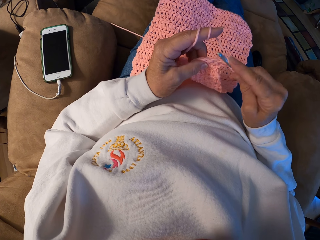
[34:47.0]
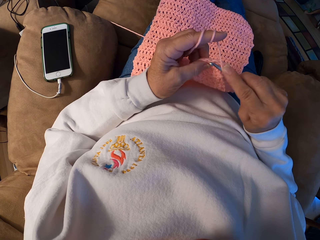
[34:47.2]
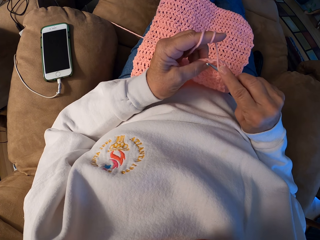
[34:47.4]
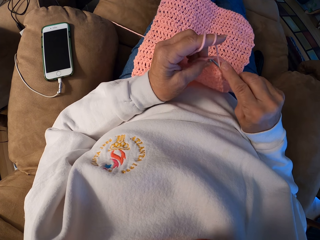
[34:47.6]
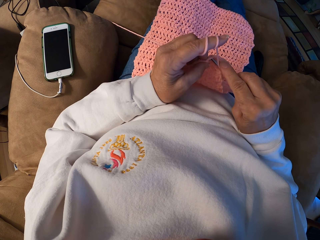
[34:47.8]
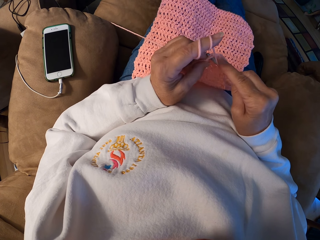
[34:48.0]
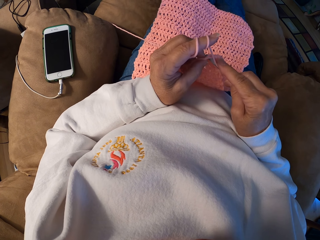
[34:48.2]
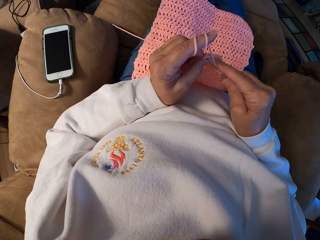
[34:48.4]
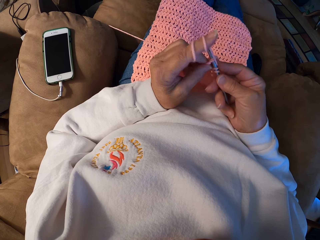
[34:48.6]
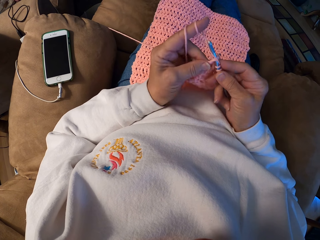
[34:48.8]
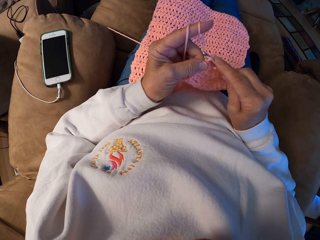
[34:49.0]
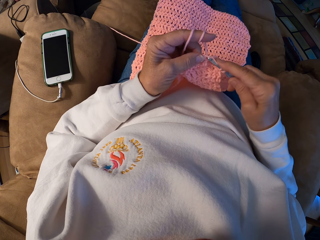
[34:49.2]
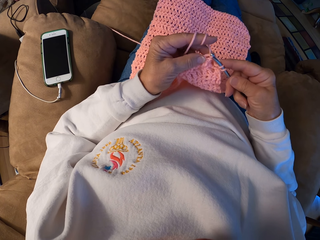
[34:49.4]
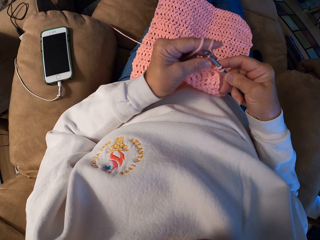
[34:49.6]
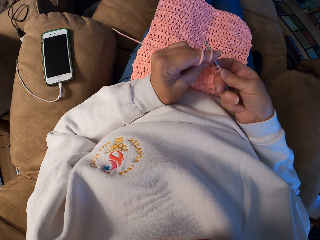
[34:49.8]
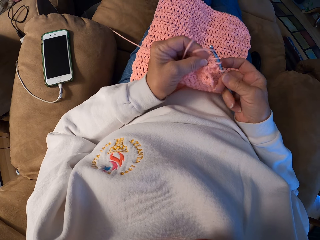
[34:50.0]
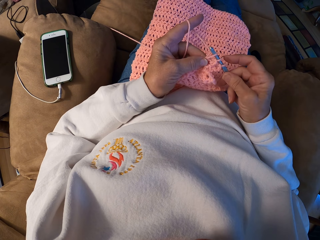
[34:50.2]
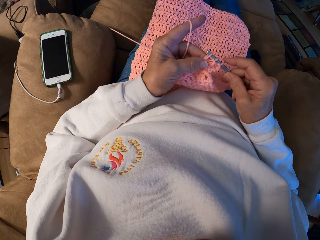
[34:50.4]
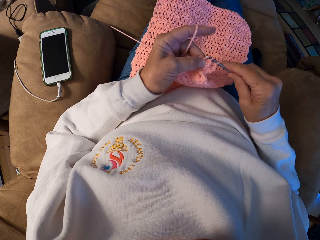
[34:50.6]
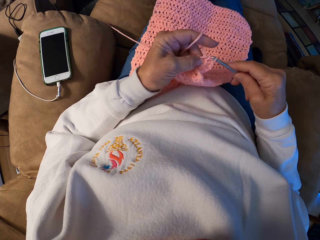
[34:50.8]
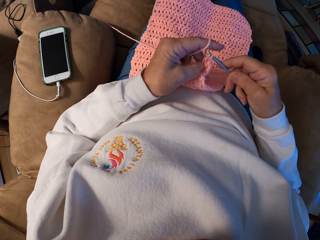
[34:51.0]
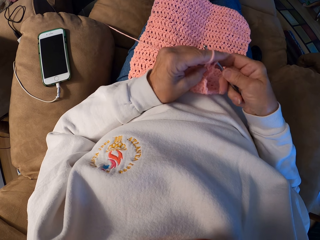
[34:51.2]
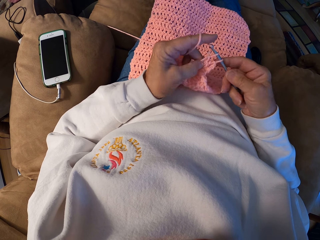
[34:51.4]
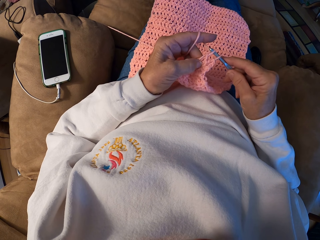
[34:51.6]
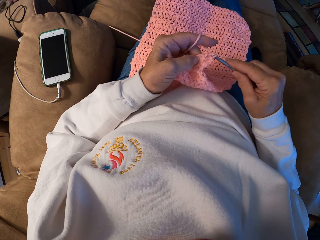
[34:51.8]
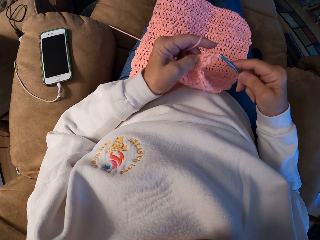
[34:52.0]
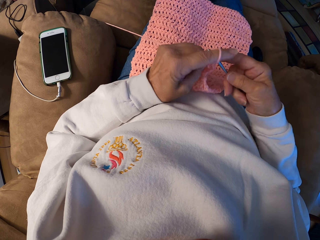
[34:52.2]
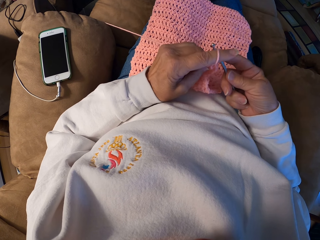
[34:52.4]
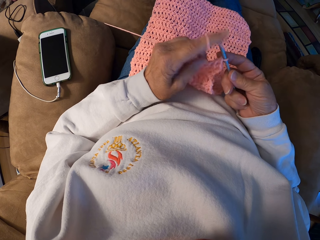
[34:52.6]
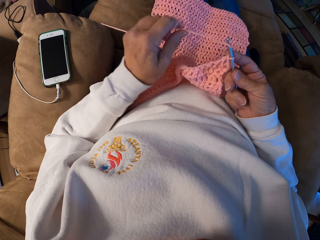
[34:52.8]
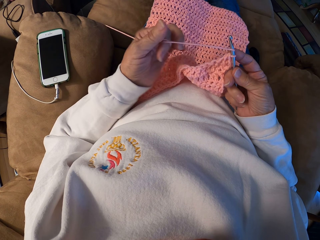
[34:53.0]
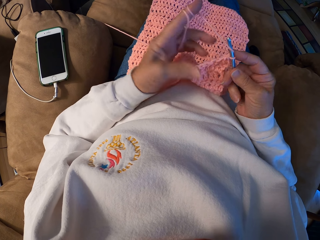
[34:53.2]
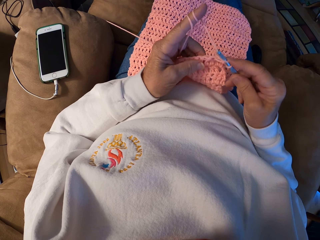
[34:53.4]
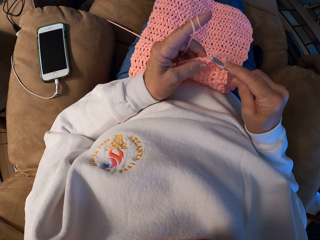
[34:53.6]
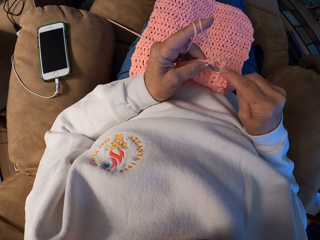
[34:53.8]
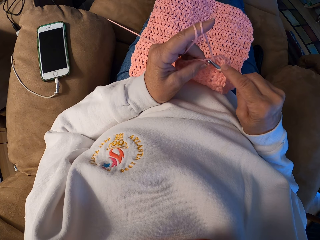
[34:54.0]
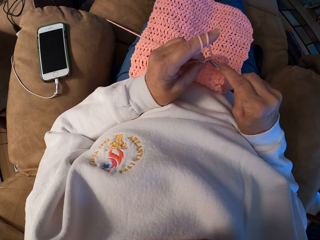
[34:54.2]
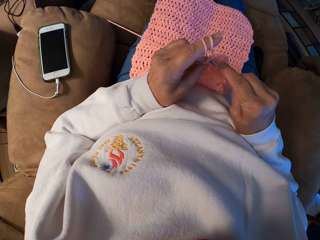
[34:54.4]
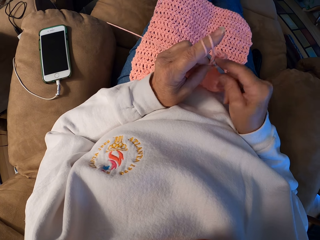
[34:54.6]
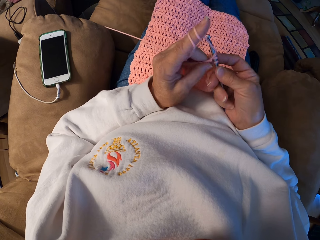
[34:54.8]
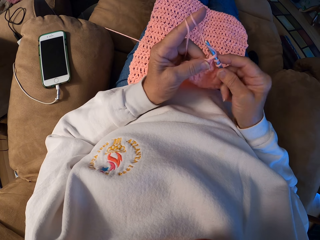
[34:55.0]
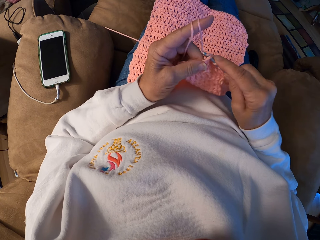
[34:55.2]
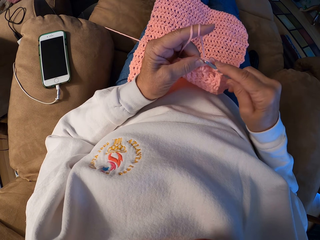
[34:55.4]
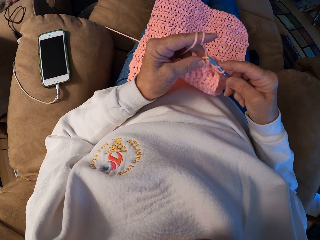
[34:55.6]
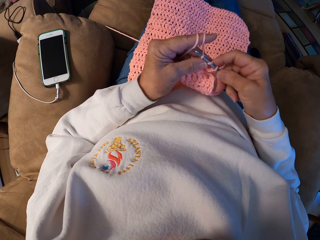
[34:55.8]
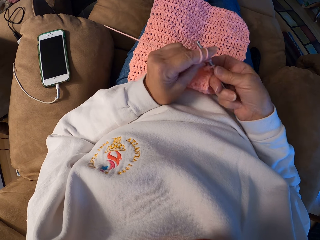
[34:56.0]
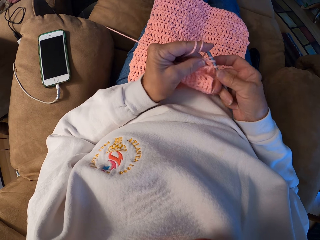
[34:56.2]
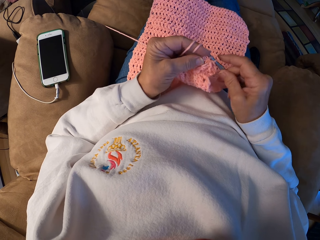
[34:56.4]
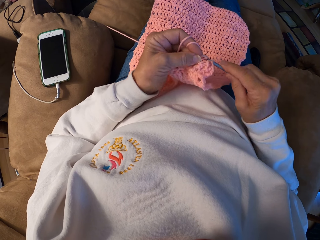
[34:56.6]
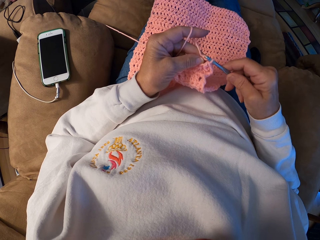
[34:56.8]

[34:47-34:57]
The camera wearer winds the yarn with her left index finger. She crochets the yarn with the crochet hook.

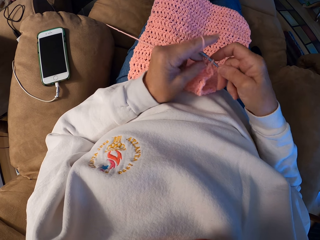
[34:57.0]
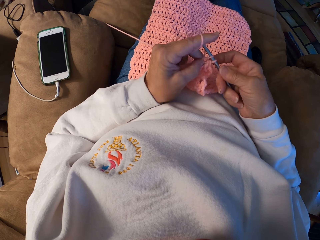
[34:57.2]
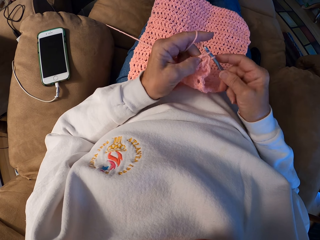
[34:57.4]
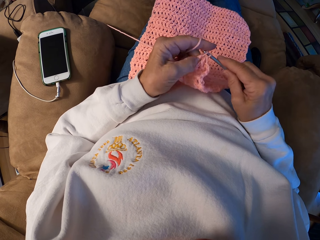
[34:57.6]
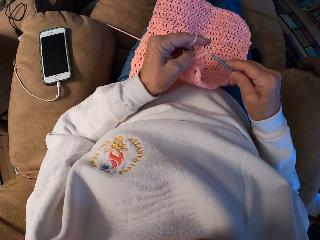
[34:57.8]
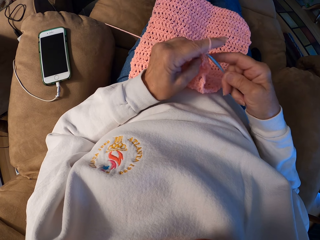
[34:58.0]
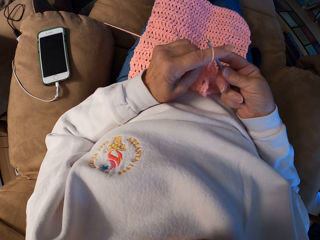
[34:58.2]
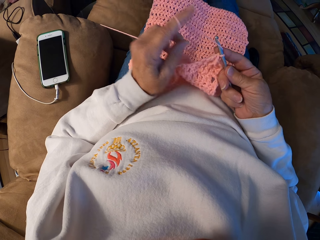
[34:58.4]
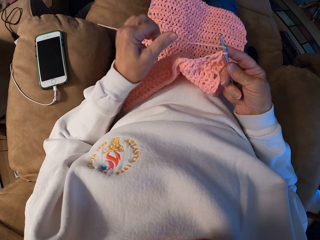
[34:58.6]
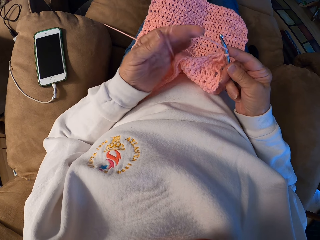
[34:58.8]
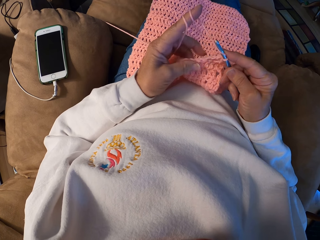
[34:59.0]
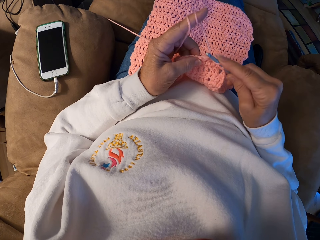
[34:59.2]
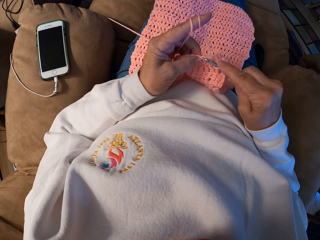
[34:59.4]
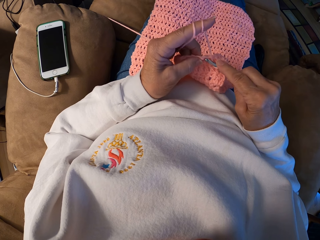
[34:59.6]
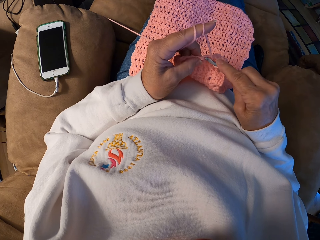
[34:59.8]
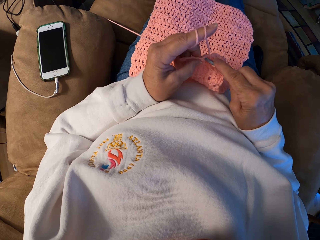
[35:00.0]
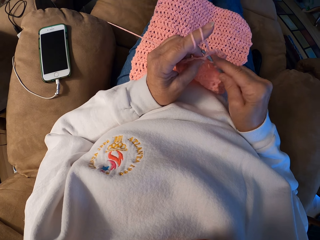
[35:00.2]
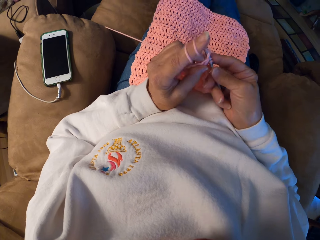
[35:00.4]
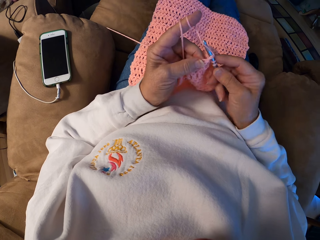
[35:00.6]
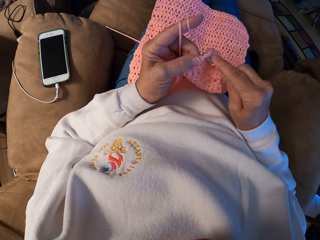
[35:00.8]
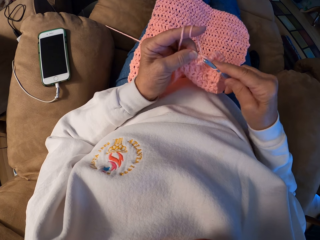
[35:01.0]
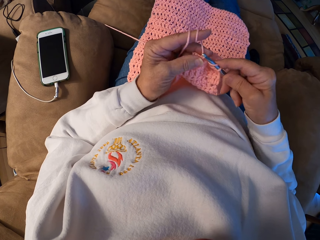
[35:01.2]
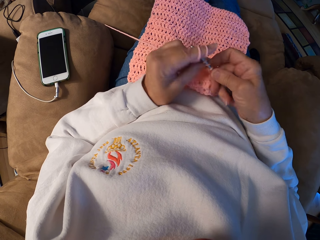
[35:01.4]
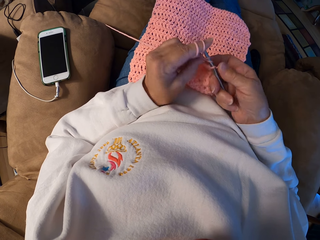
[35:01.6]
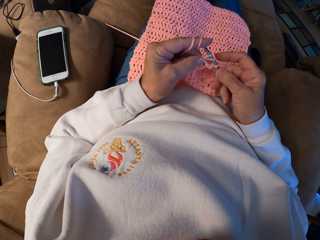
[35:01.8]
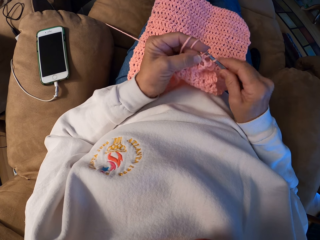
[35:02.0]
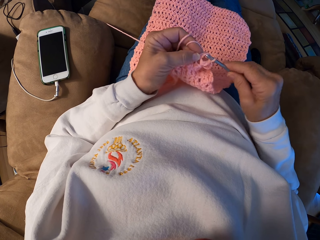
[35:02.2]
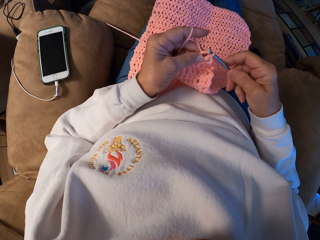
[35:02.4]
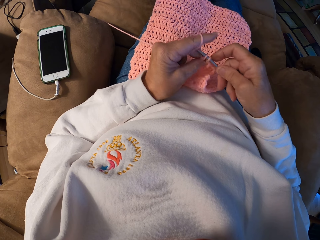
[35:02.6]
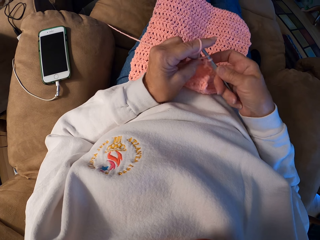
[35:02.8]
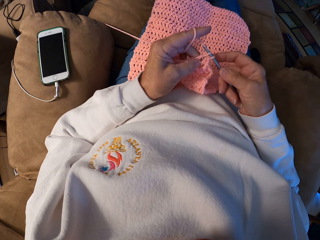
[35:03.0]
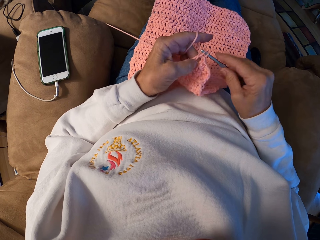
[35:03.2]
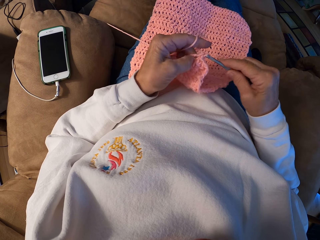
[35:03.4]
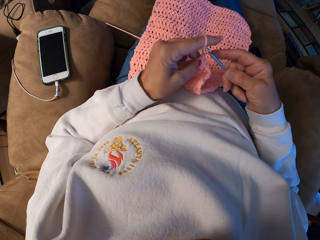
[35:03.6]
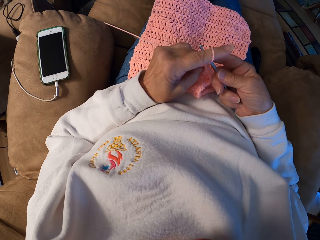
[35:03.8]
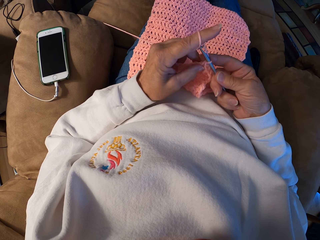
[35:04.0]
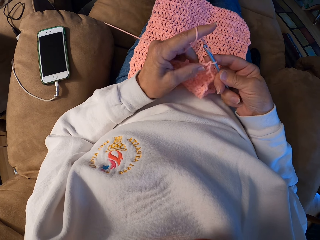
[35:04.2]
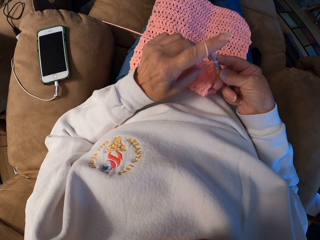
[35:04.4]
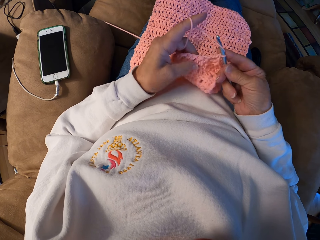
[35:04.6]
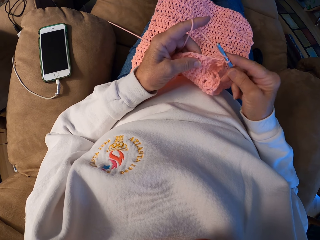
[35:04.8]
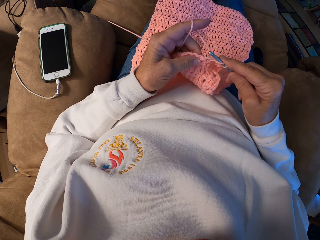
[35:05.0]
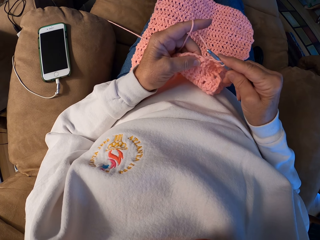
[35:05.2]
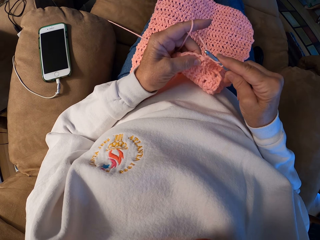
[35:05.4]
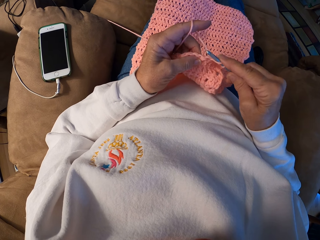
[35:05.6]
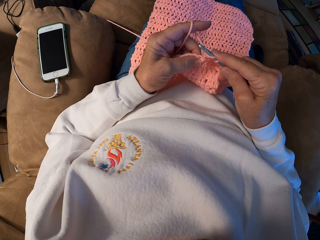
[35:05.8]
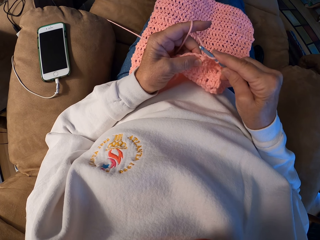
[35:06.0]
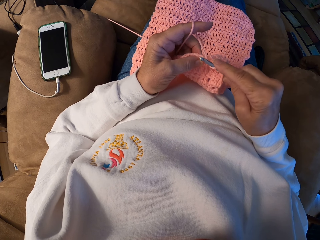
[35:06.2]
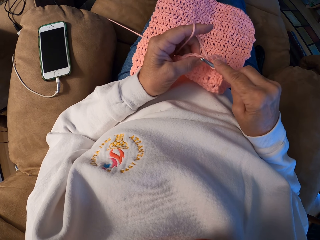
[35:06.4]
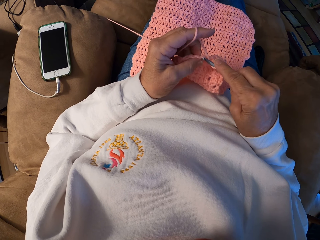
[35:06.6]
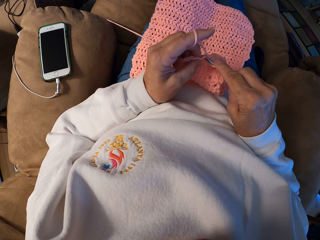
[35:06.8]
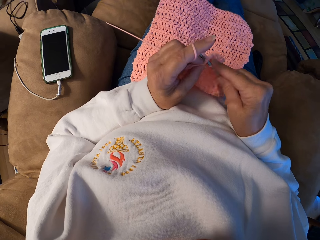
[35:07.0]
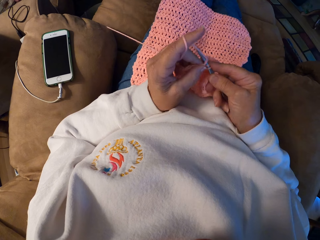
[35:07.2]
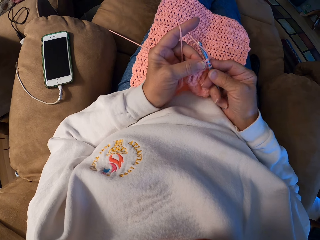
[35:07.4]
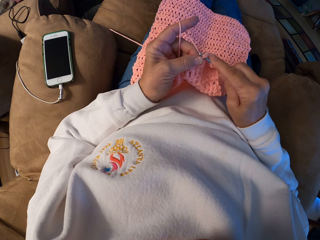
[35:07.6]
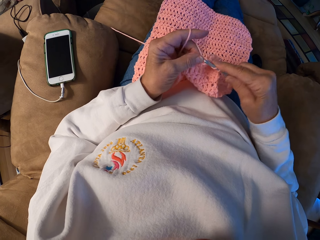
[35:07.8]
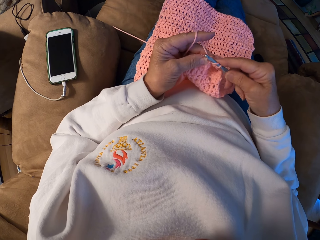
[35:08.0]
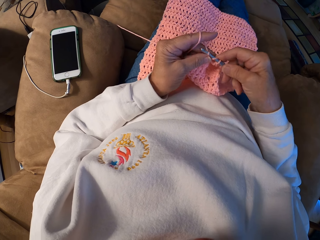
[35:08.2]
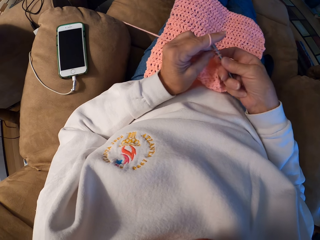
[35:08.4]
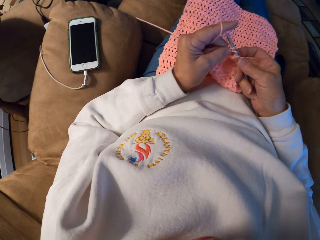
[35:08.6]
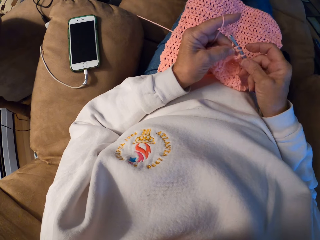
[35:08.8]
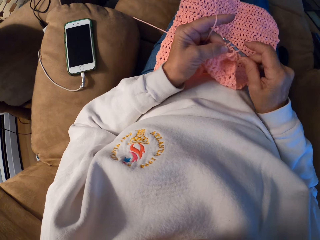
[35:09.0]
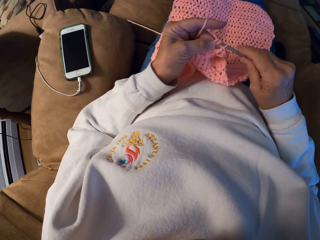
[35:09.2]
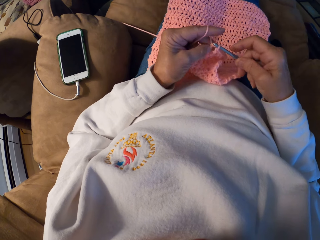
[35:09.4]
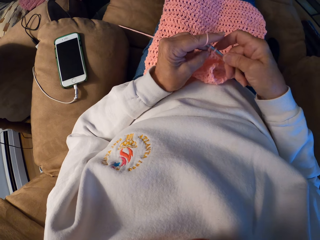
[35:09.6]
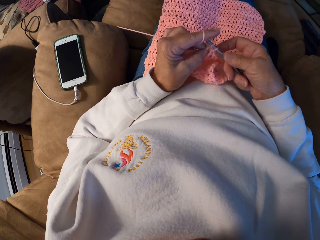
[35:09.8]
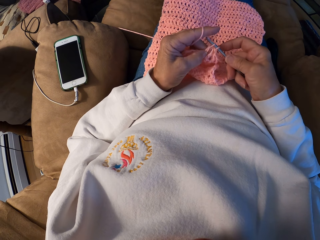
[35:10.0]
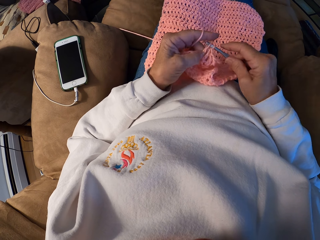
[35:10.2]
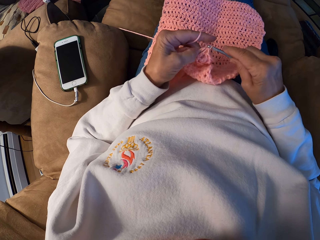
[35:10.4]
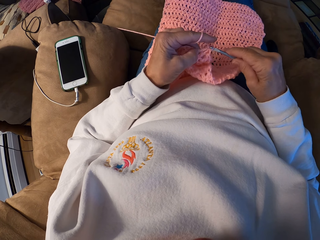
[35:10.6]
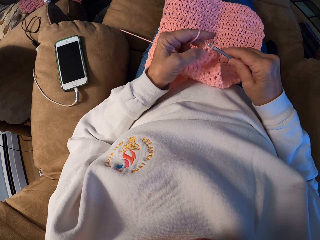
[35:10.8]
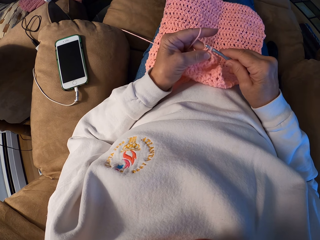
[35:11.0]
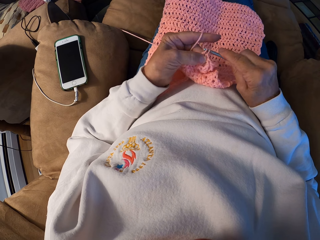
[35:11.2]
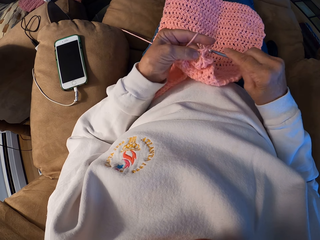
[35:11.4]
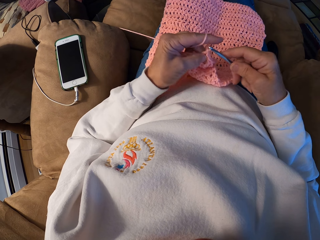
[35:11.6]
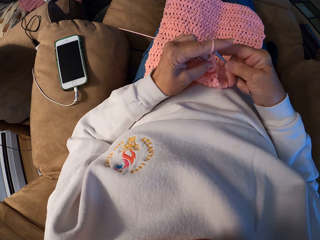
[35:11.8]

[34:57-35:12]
The camera wearer winds the yarn with her left index finger. She crochets the yarn with the crochet hook.
